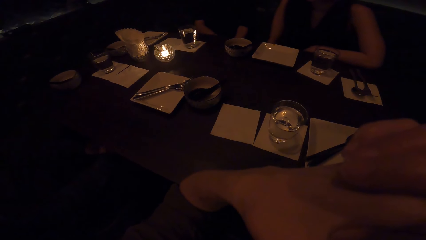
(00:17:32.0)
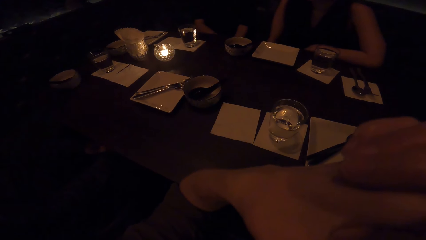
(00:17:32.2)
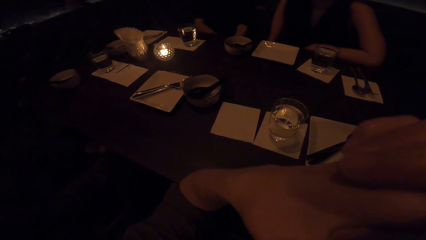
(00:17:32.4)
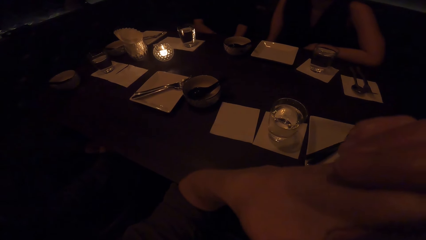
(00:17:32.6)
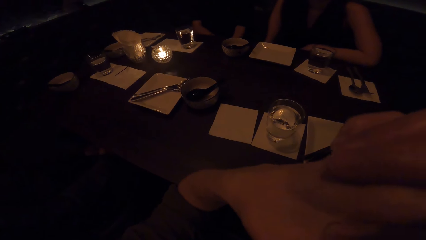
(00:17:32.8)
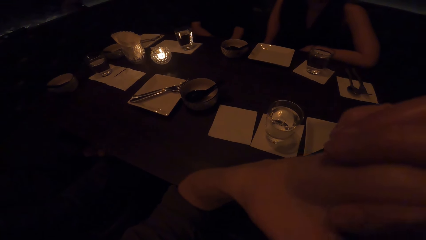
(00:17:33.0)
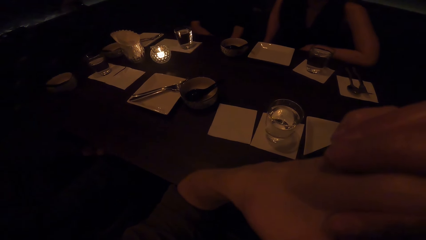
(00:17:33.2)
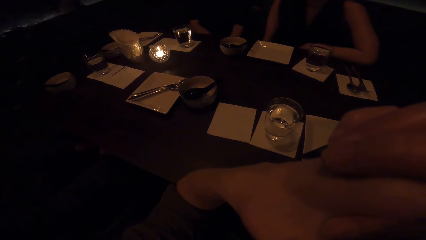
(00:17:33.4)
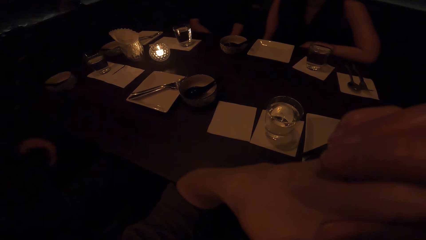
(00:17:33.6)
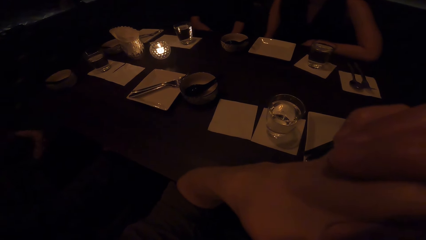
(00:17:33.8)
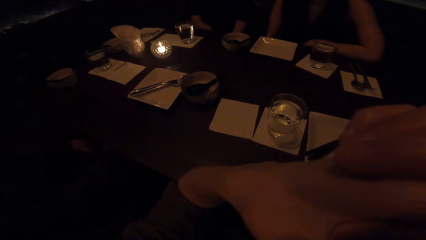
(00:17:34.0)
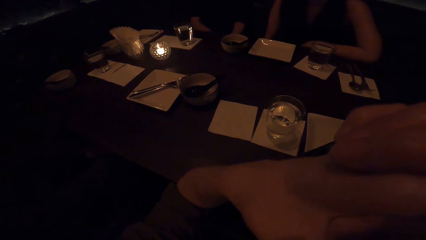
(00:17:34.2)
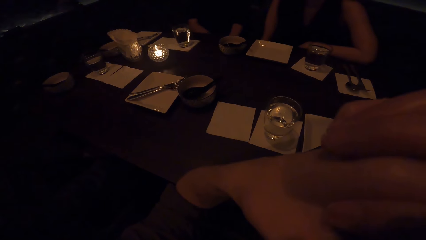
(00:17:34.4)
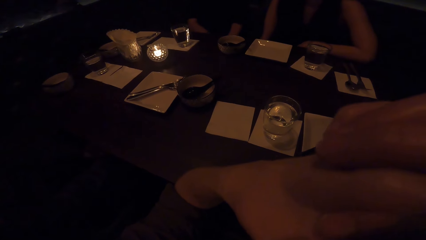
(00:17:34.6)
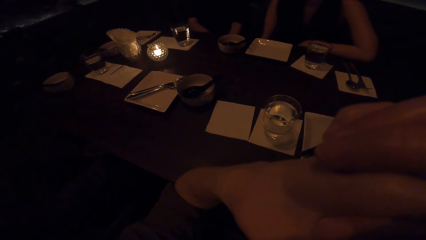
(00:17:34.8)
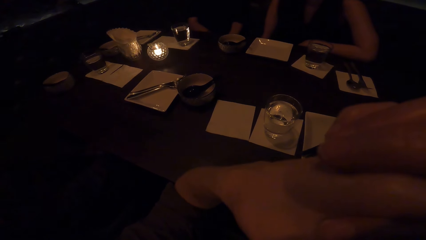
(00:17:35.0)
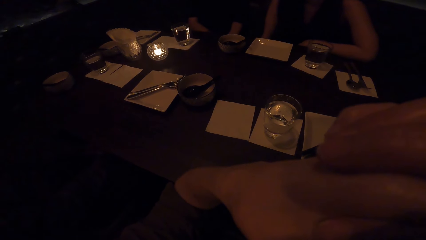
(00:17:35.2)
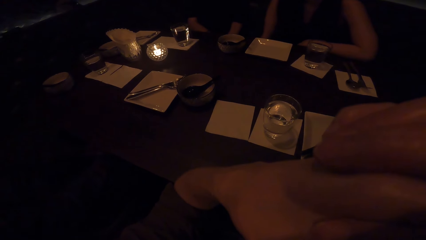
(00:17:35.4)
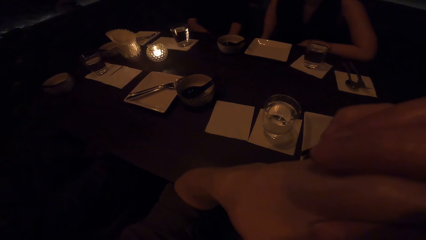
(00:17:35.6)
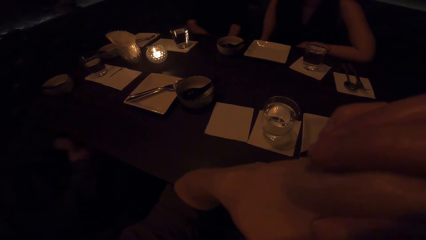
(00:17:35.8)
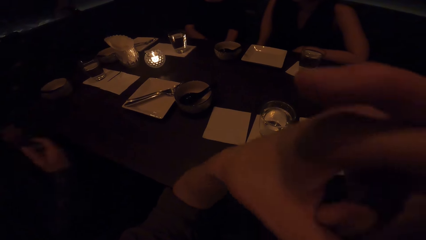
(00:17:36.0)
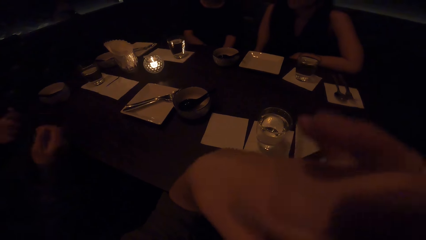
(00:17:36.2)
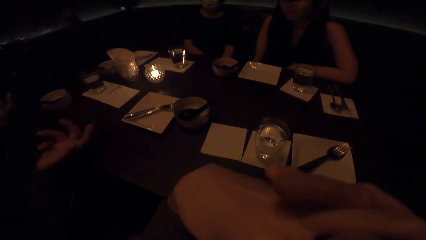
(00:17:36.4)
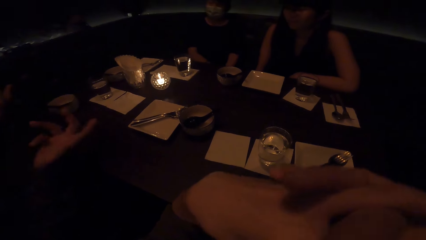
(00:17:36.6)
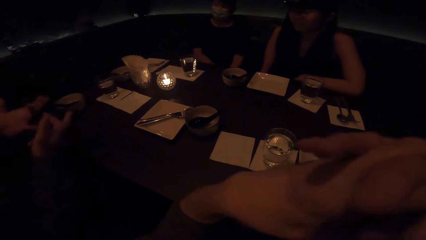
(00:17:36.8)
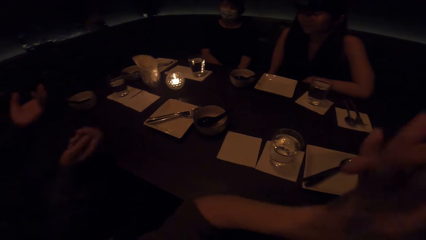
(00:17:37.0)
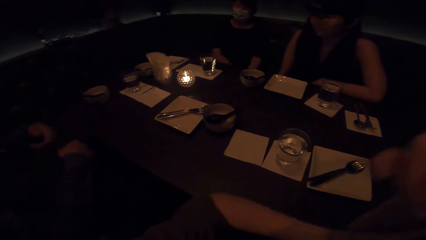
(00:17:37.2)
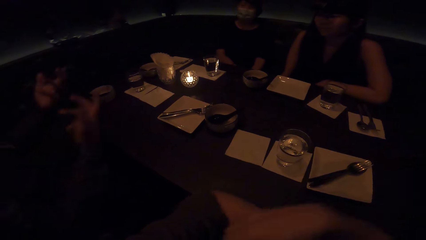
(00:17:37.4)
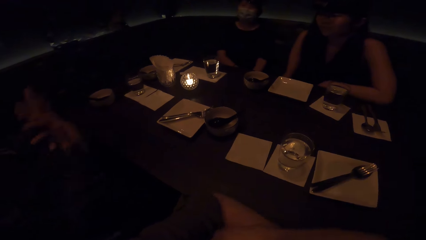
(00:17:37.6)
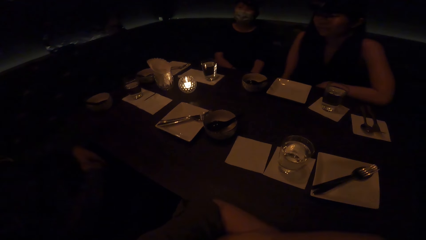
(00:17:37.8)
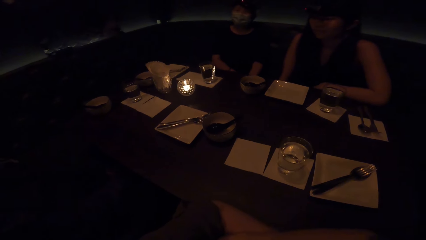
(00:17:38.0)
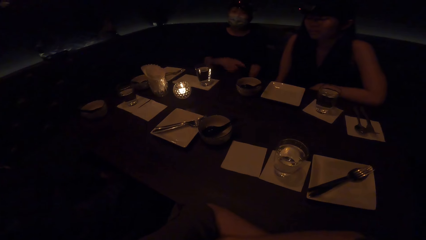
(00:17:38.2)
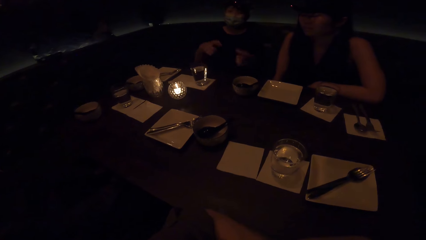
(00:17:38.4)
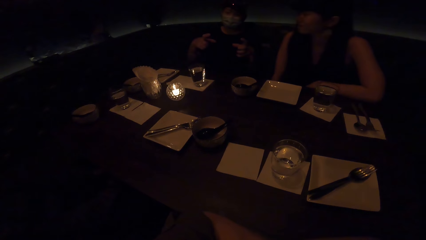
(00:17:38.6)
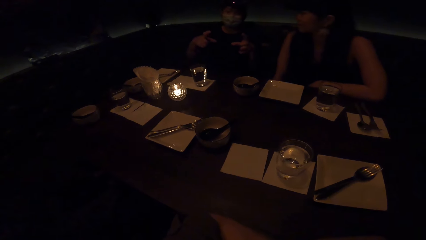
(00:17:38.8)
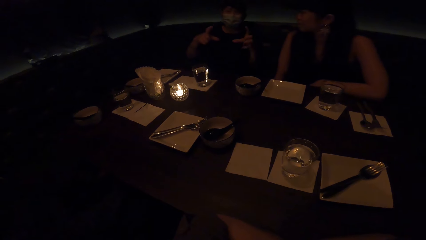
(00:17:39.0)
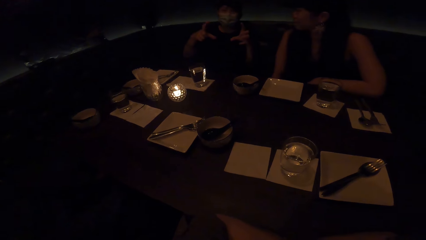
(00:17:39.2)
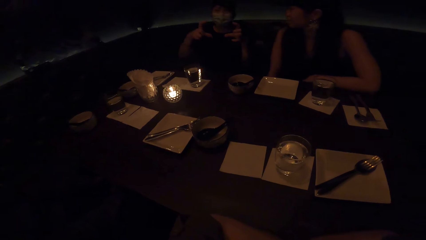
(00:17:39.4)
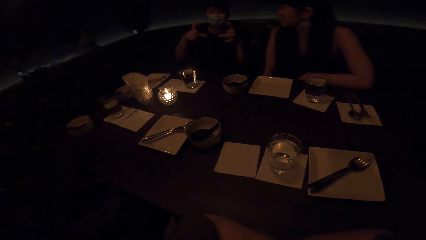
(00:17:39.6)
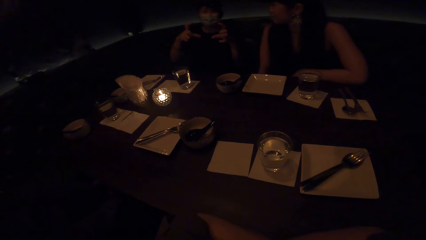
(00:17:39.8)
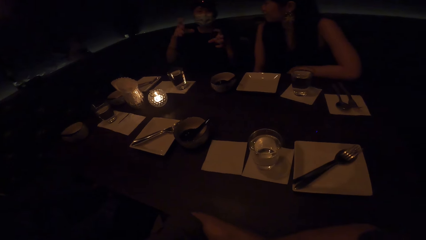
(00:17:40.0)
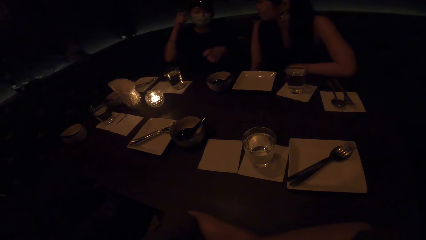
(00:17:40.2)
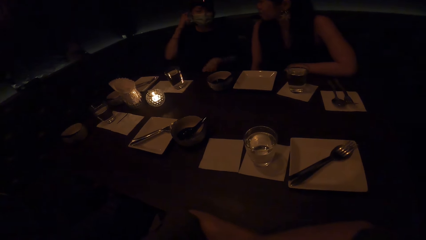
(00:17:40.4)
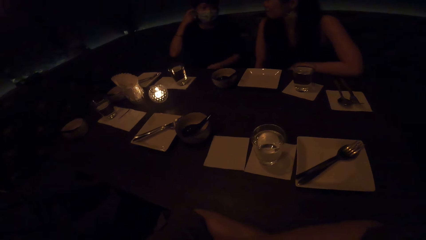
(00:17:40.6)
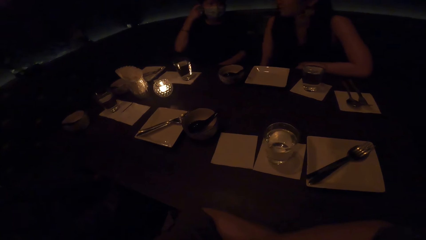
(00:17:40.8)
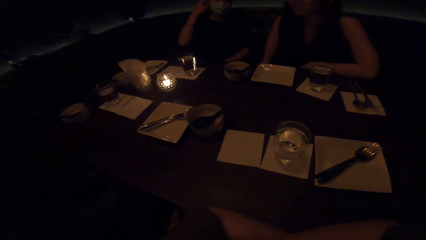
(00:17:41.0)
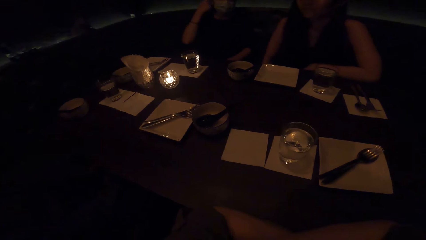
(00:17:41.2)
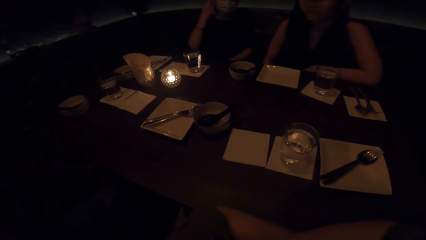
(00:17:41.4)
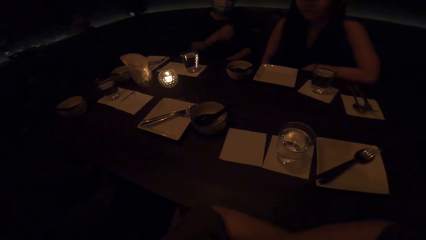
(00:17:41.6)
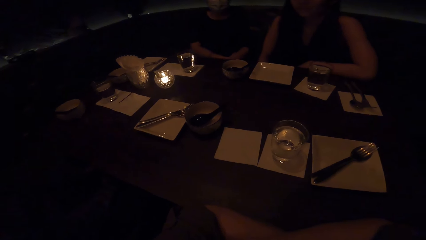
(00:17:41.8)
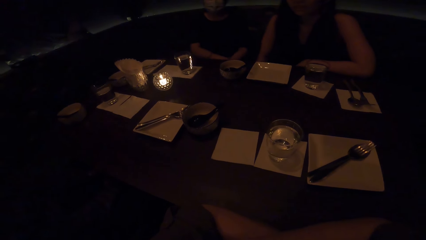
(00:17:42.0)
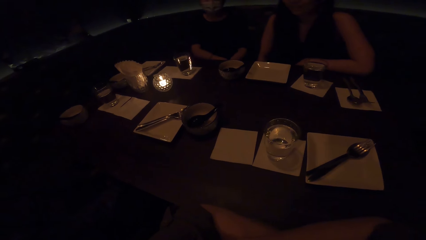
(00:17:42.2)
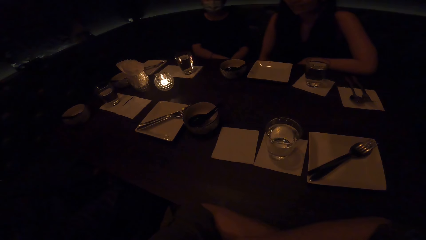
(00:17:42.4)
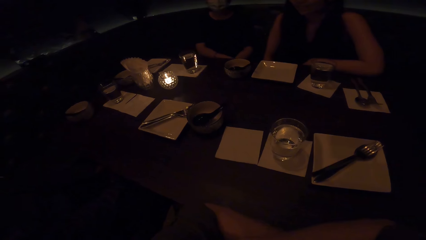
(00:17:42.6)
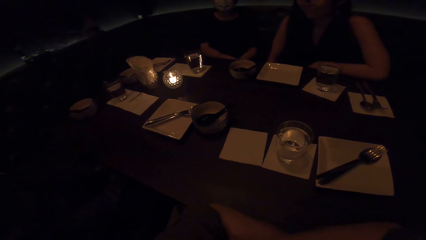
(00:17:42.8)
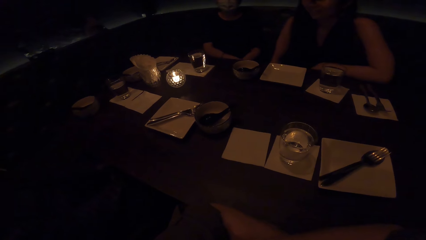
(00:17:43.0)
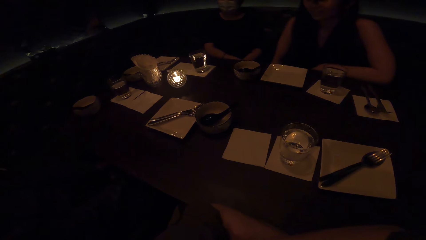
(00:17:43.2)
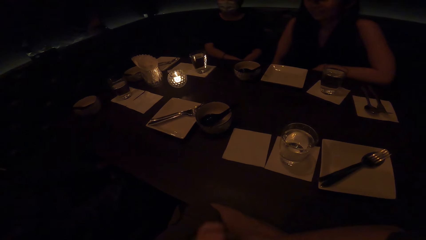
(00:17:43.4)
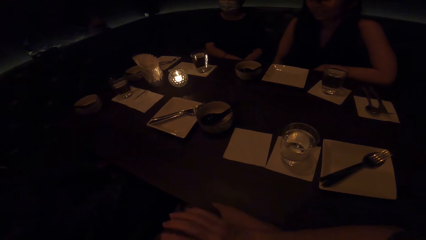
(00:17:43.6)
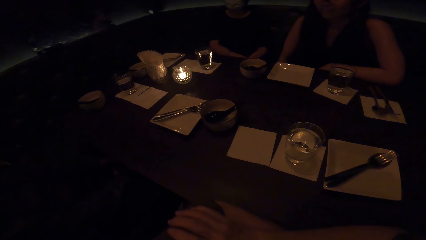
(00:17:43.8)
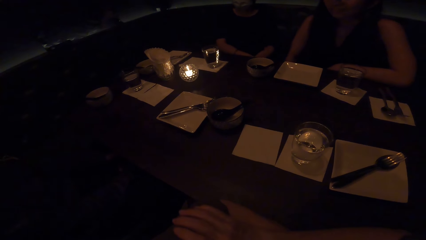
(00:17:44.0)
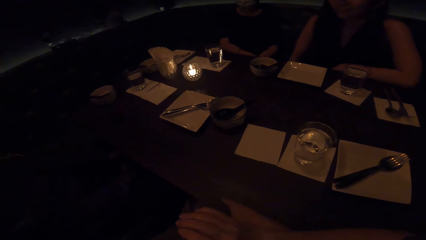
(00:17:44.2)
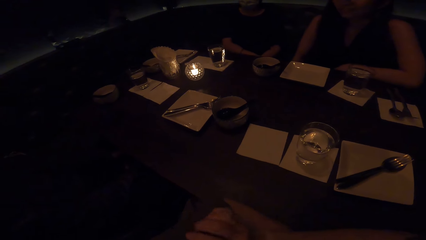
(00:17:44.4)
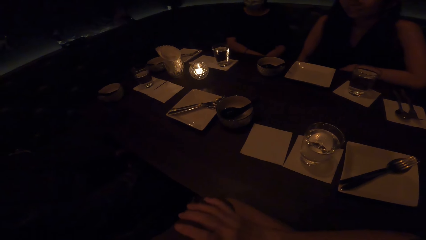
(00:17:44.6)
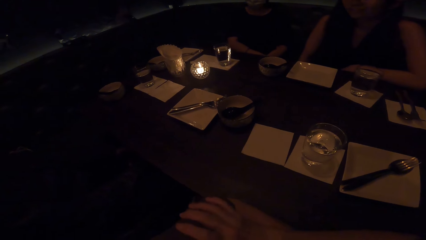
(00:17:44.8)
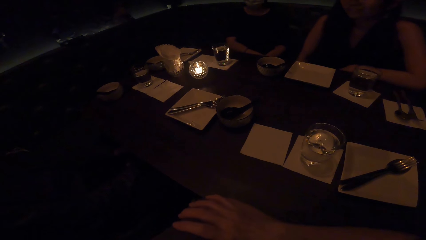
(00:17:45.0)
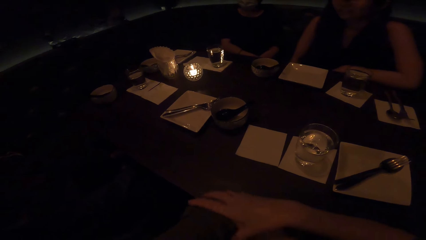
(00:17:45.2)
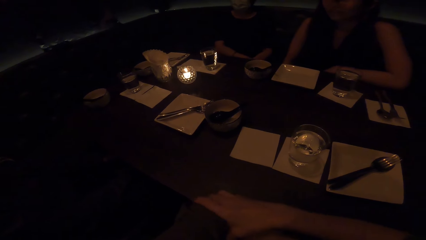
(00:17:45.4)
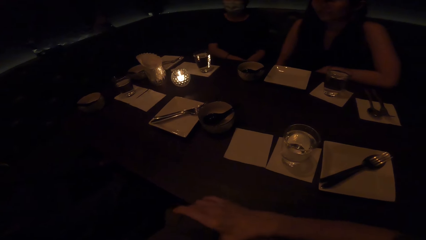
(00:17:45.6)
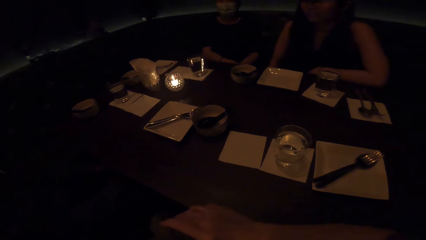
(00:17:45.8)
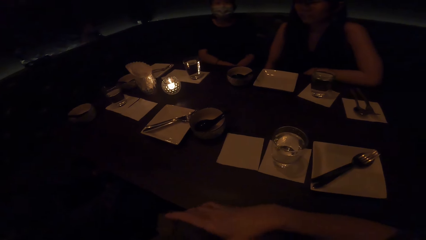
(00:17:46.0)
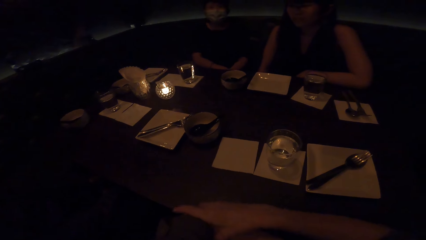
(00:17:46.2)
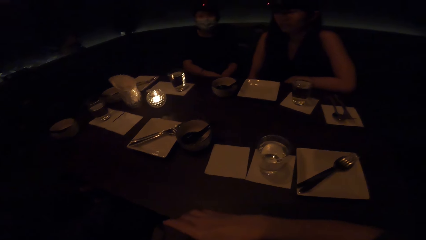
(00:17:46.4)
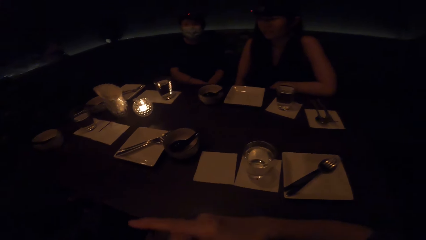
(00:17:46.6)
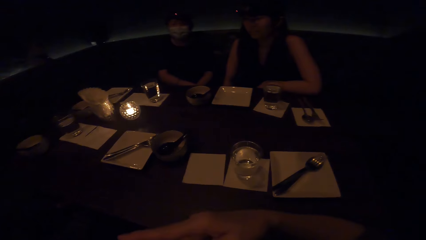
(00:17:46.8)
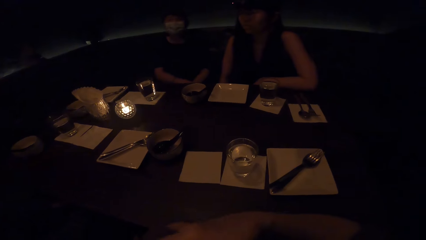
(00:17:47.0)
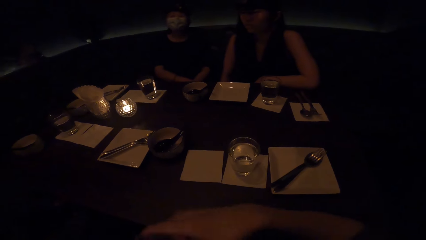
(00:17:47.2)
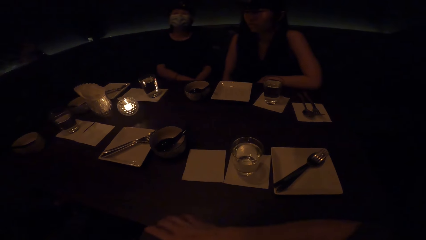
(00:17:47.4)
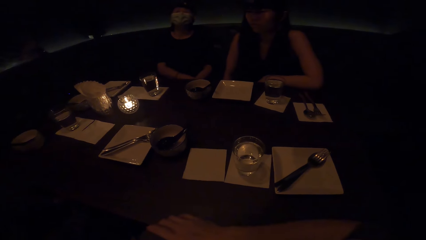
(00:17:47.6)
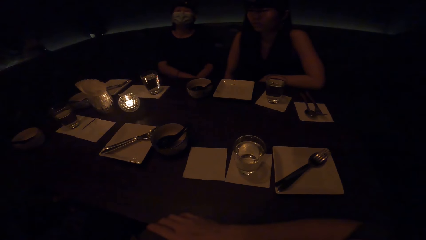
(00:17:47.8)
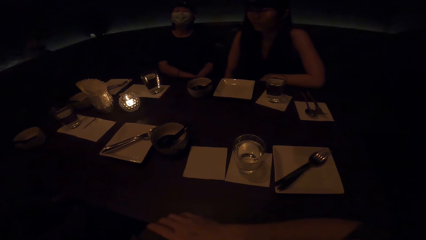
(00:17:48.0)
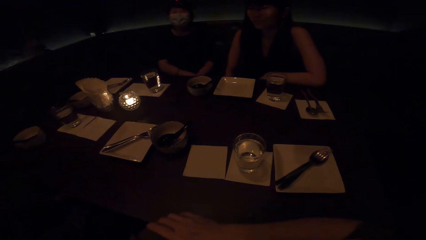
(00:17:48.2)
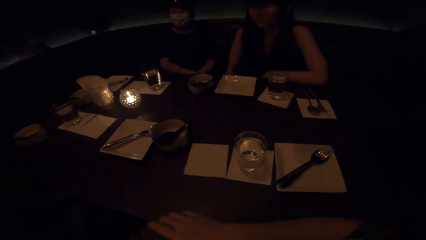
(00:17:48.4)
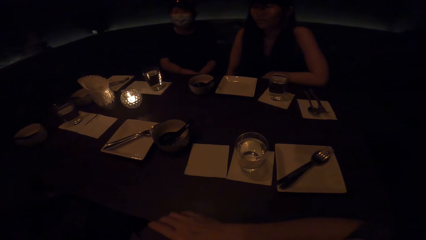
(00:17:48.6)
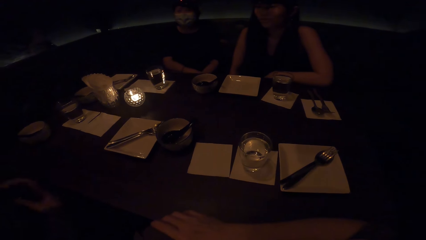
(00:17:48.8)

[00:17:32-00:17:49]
The camera wearer converses with a man.
